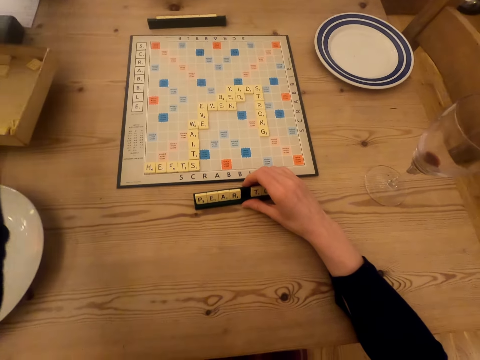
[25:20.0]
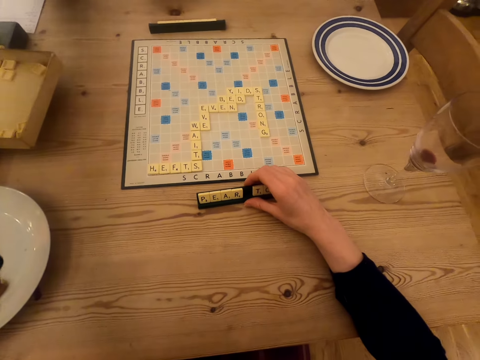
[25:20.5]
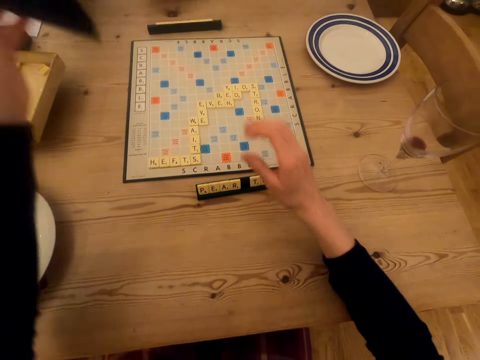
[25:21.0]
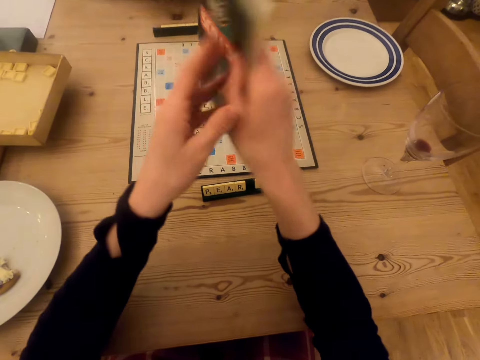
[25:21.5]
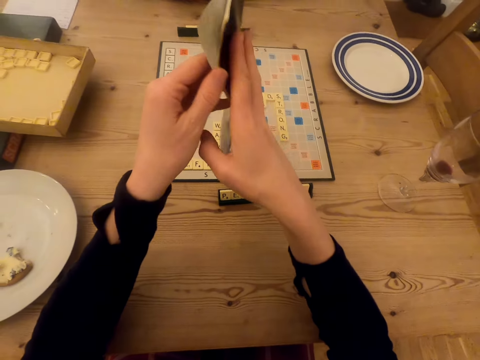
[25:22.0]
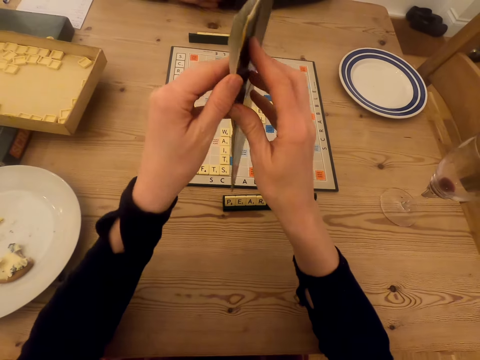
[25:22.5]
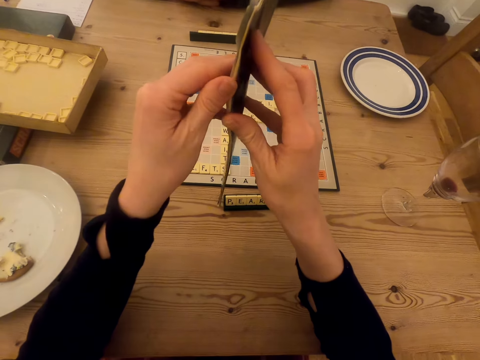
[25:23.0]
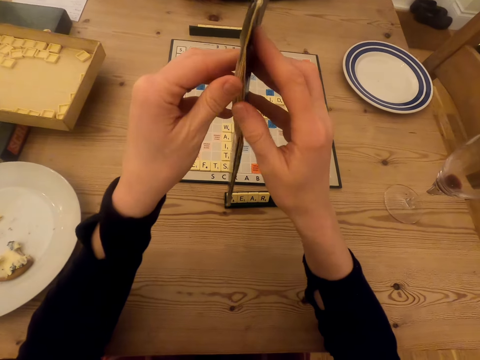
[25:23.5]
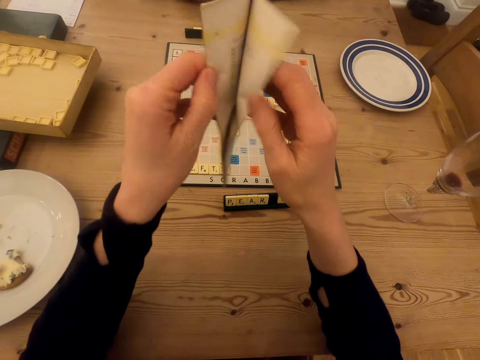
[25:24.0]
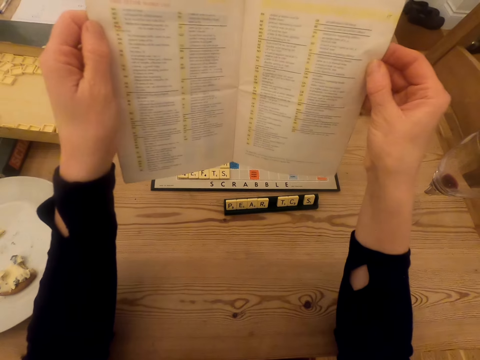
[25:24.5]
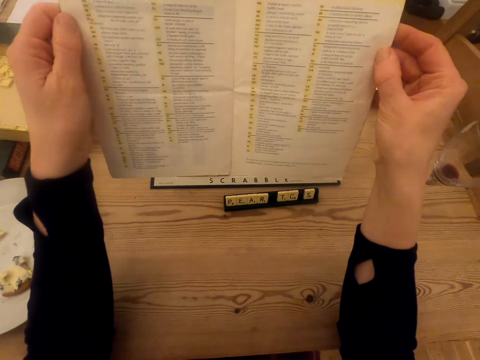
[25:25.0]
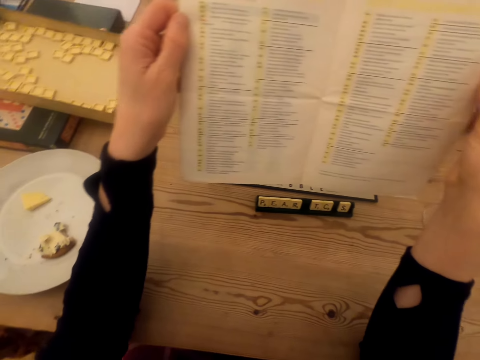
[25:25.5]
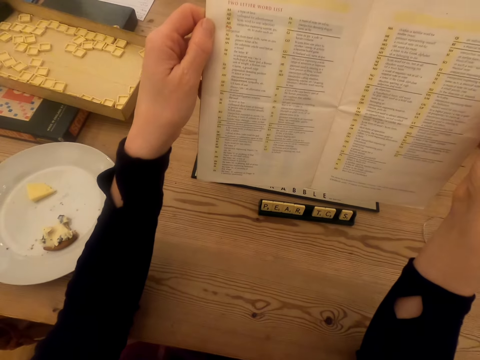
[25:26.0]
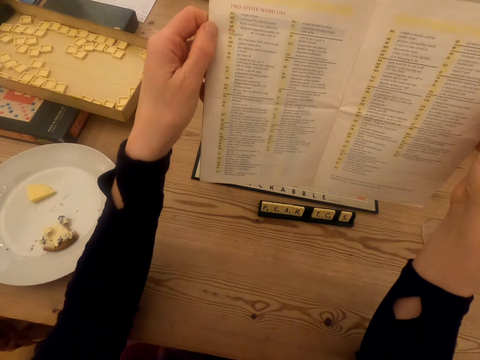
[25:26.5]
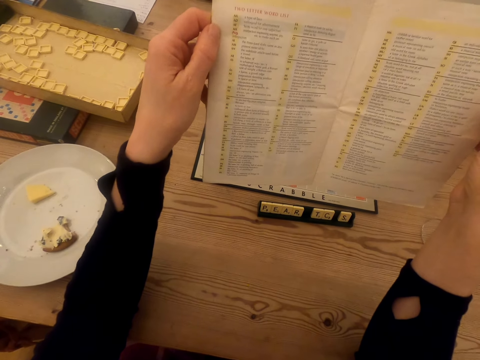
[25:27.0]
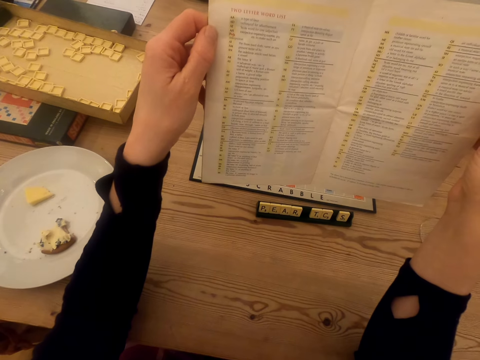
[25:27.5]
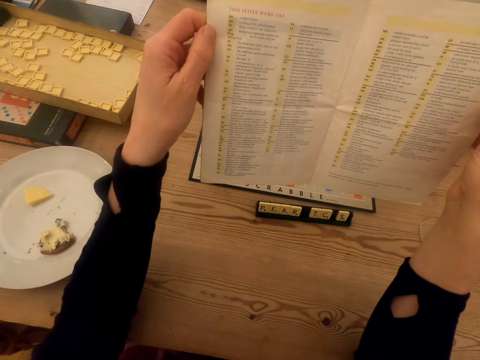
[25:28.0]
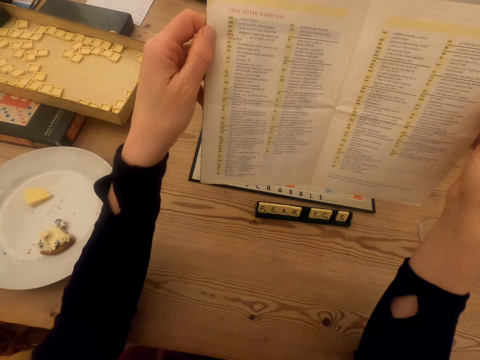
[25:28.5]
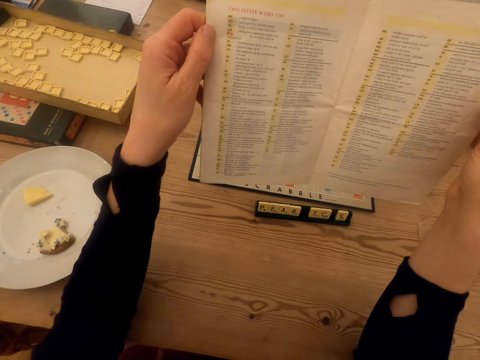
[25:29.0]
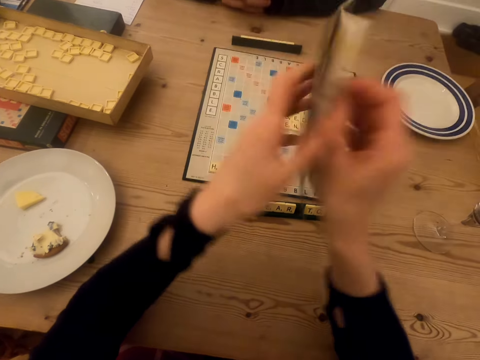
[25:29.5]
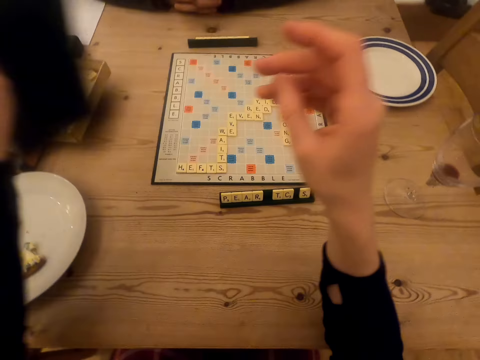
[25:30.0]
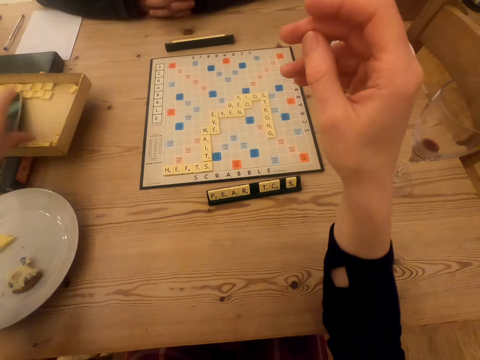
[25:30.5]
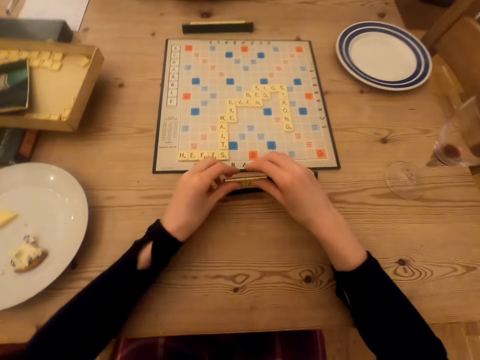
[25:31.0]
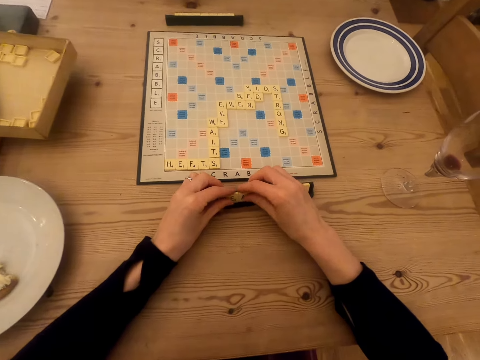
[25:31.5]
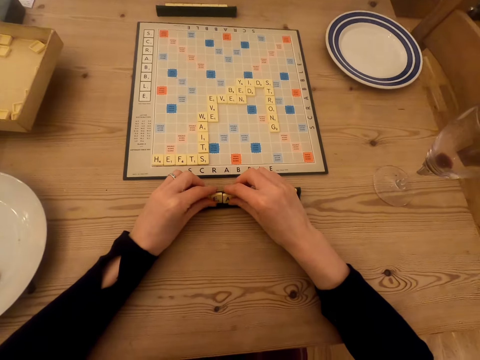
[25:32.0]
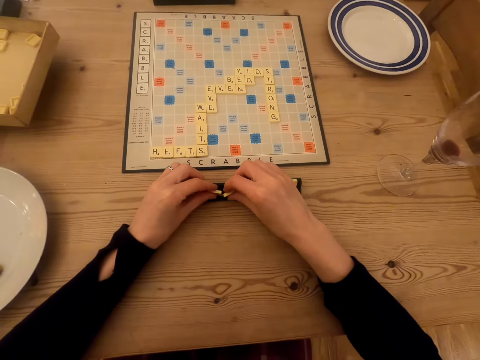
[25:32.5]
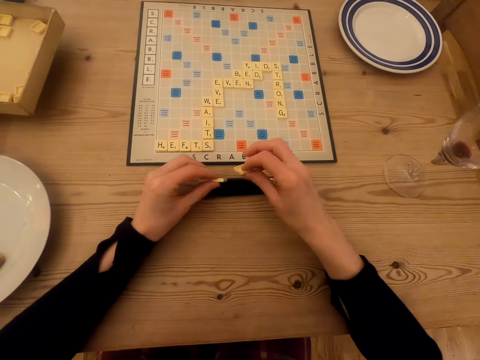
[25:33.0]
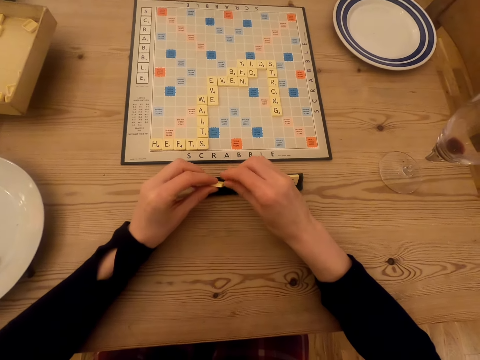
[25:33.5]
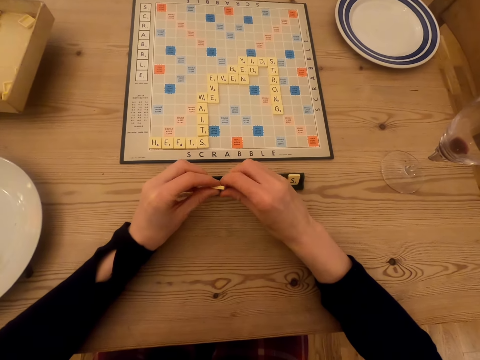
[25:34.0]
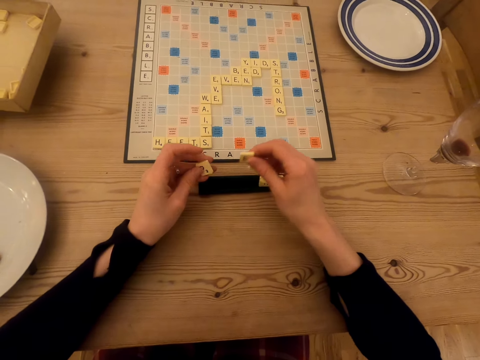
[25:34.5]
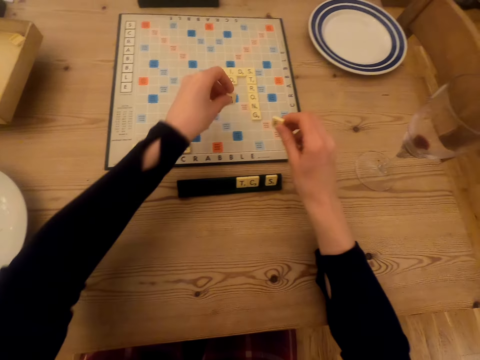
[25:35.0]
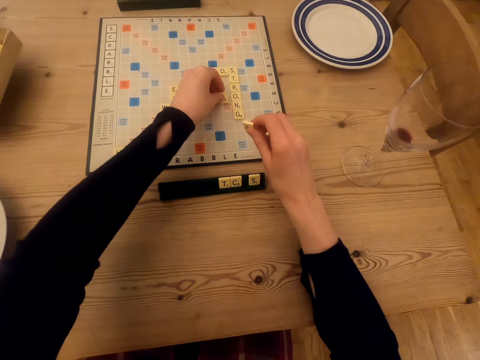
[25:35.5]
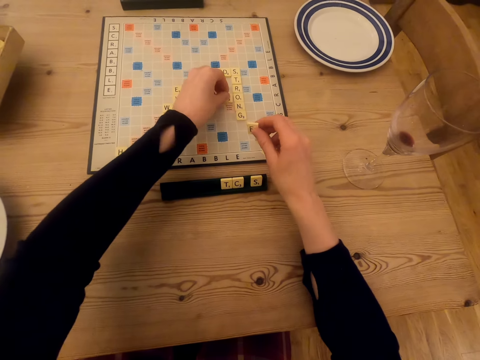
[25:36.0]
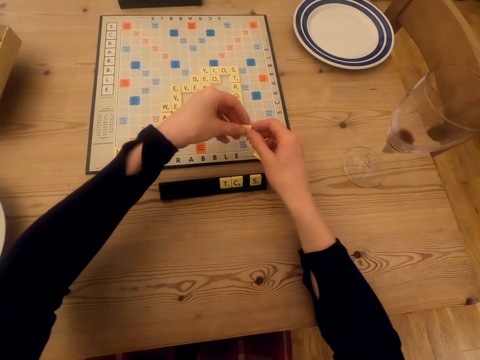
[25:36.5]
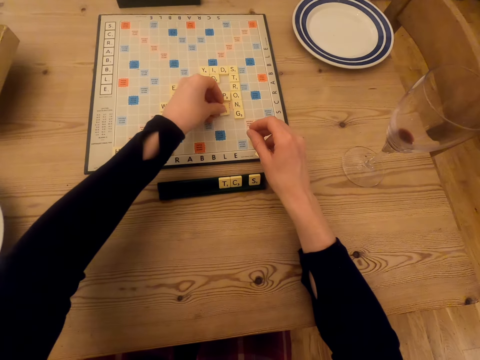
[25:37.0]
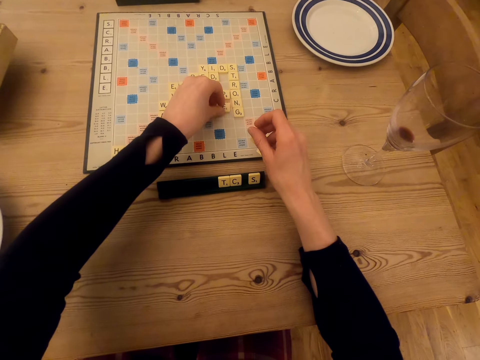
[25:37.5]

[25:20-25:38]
The camera wearer picks the booklet manual or instruction book and flips the booklet manual. Someone talks in the room. The camera wearer opens the instruction book and looks at the instruction book. They close the instruction book and flip the booklet manual. They put the booklet manual in the box. They pick the scrabble tiles and place the scrabble tiles on the scrabble board.

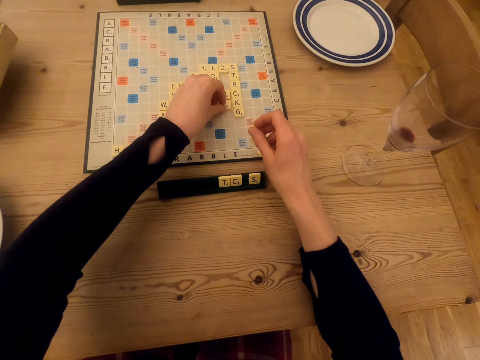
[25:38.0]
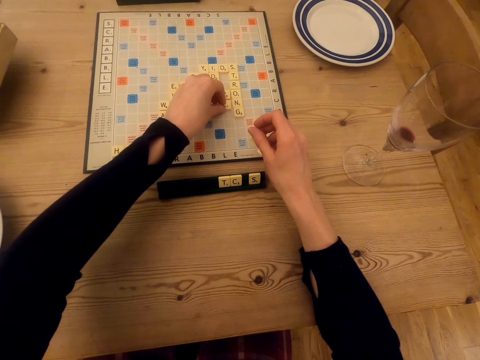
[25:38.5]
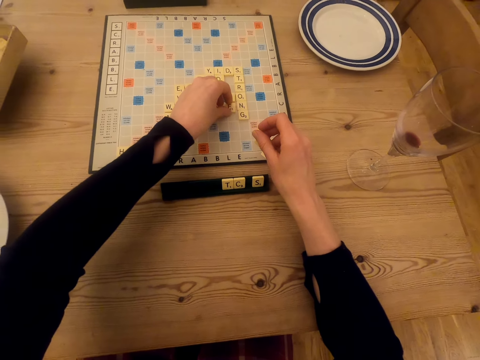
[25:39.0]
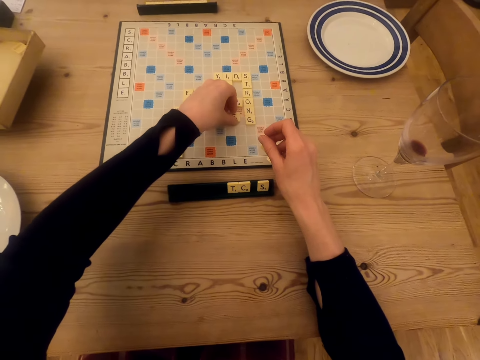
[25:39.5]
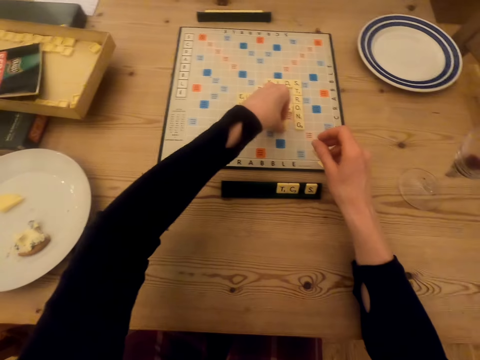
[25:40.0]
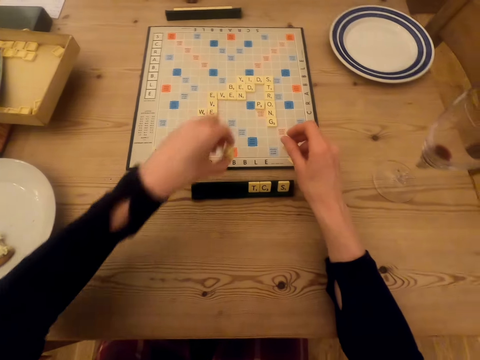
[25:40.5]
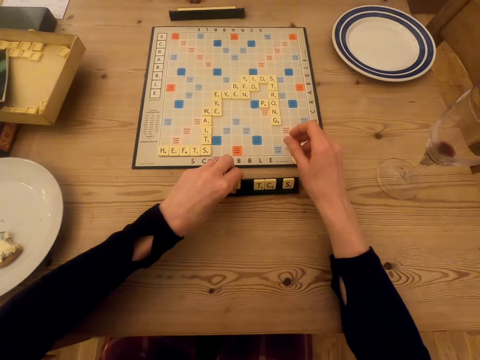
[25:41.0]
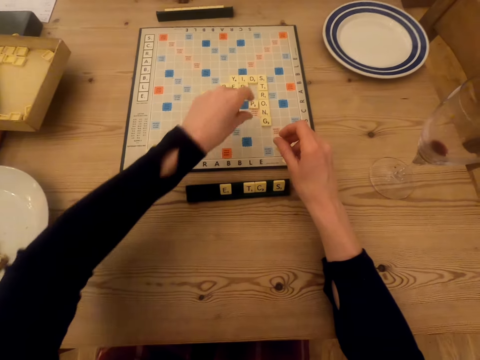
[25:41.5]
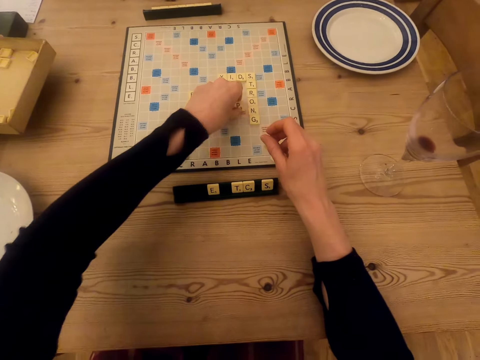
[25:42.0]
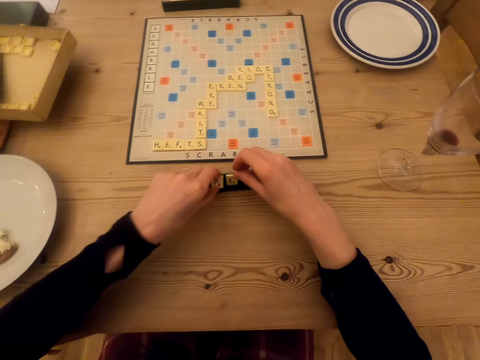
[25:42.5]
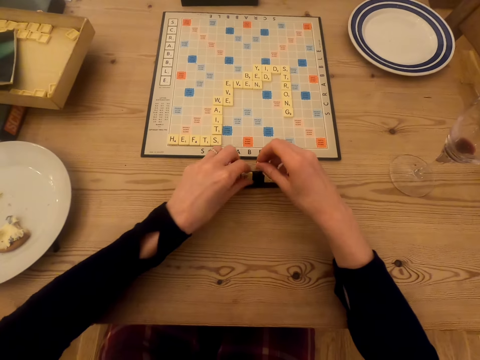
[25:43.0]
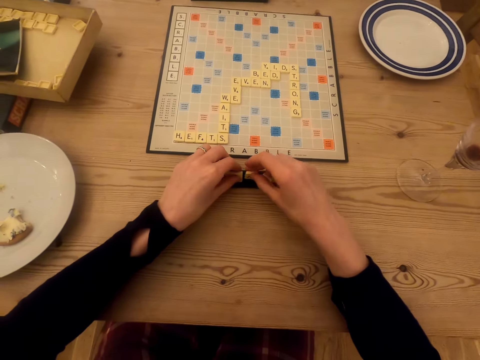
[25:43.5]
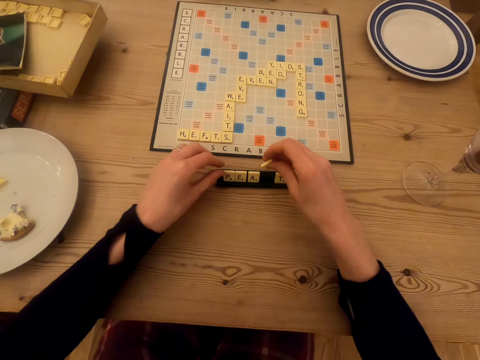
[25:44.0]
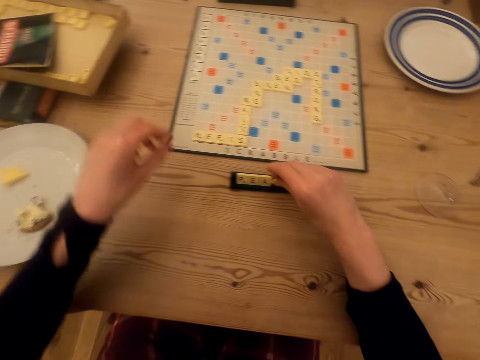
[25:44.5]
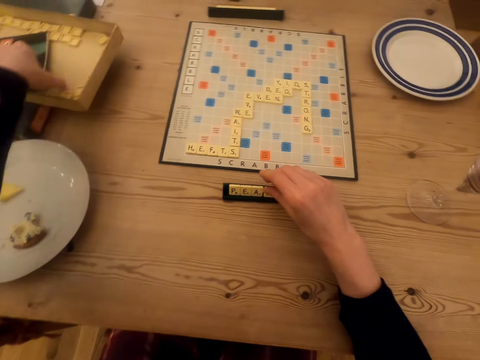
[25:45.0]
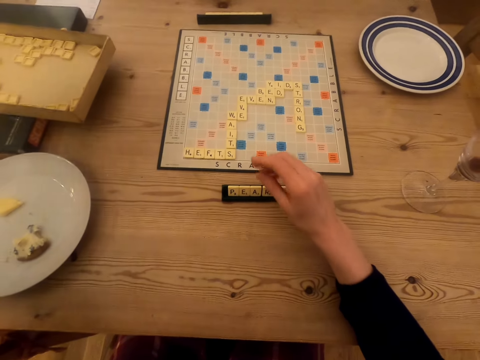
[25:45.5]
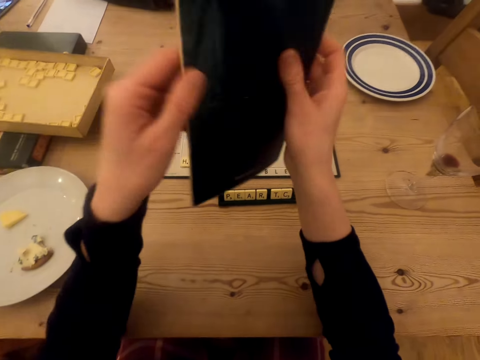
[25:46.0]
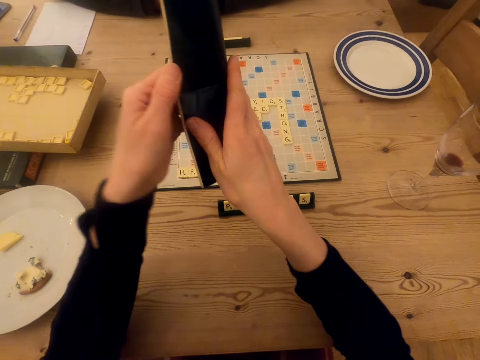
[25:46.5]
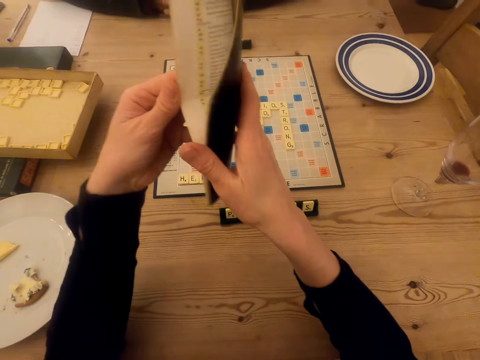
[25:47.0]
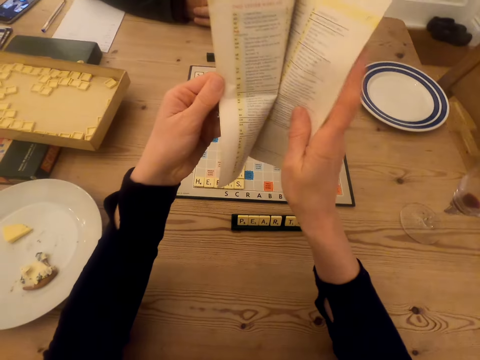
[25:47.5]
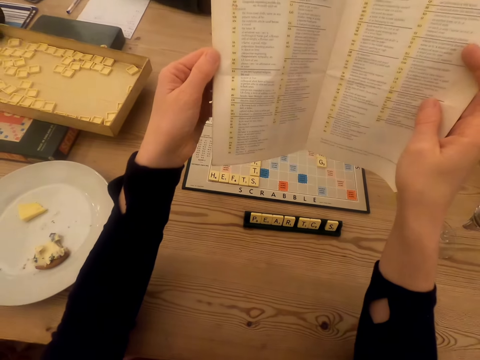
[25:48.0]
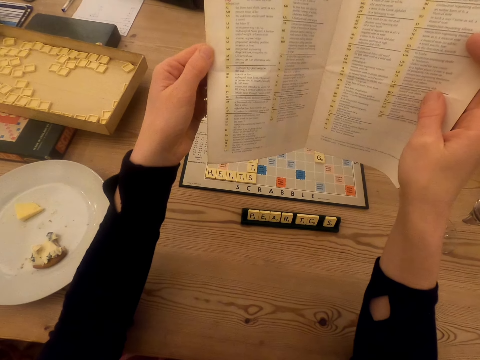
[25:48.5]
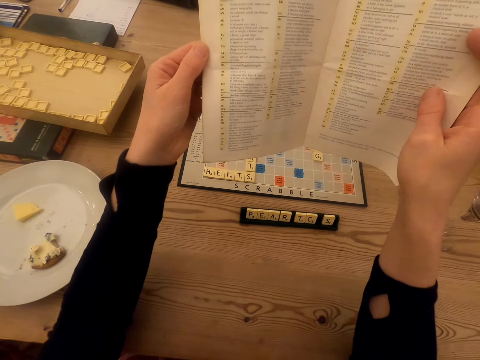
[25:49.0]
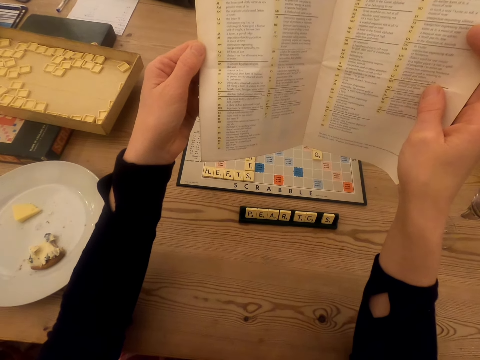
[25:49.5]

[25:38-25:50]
The camera wearer picks the letter tile and places the letter tile on the rack or scrabble tile holder. They talk in the room. They pick the letter tile and place the letter tile on the rack. They arrange scrabble tiles in the scrabble tile holder. They pick the booklet manual or instruction book, flip the booklet manual, and look at the instruction book.
